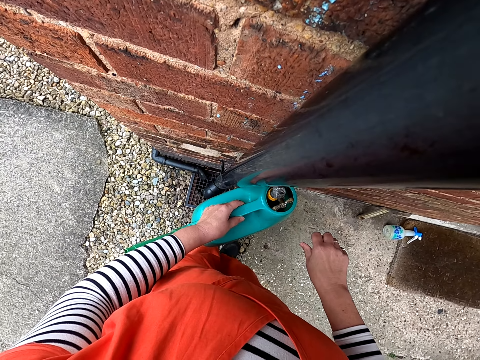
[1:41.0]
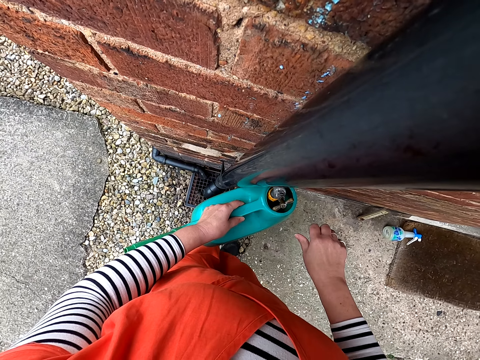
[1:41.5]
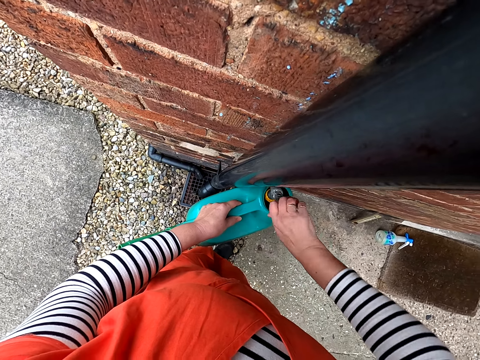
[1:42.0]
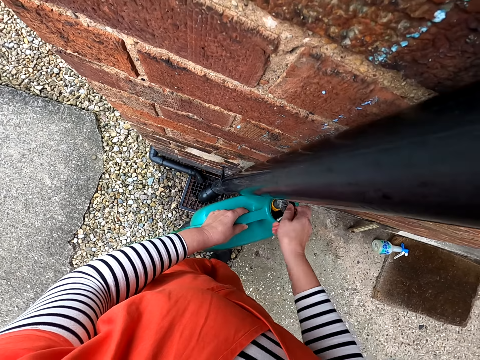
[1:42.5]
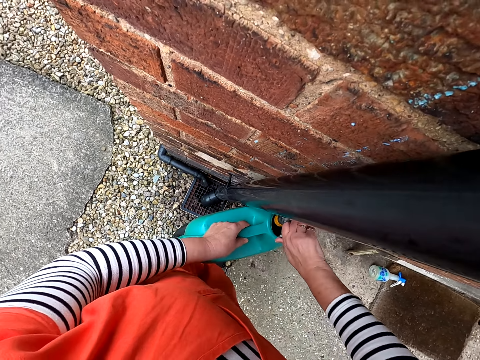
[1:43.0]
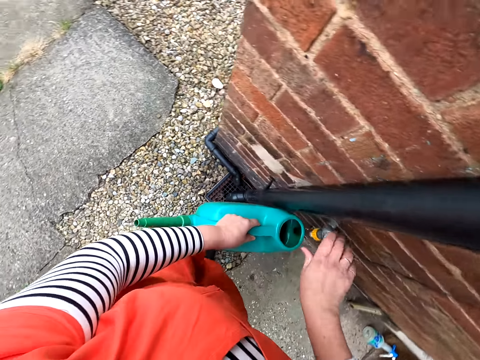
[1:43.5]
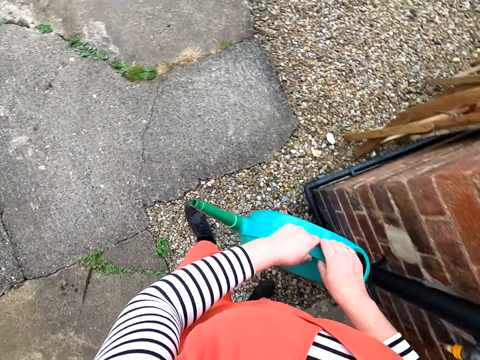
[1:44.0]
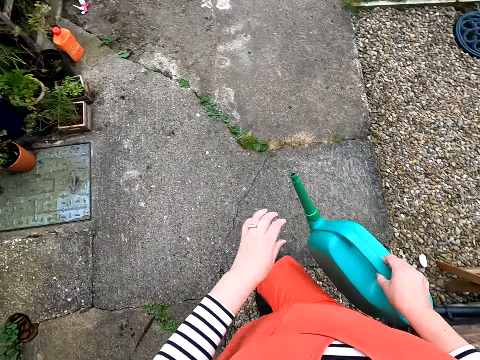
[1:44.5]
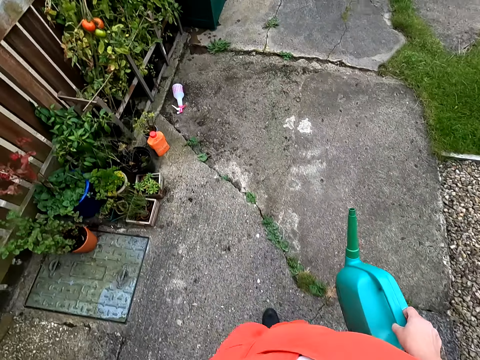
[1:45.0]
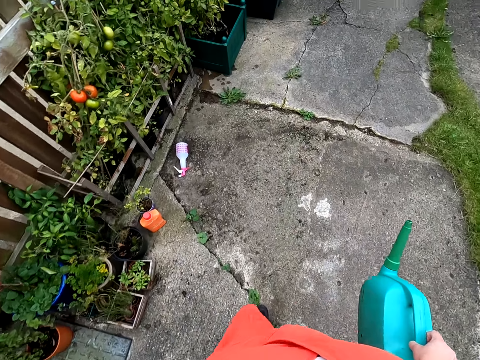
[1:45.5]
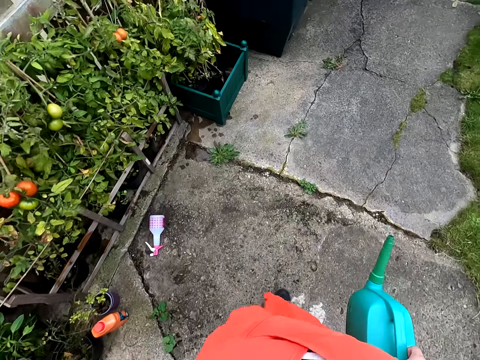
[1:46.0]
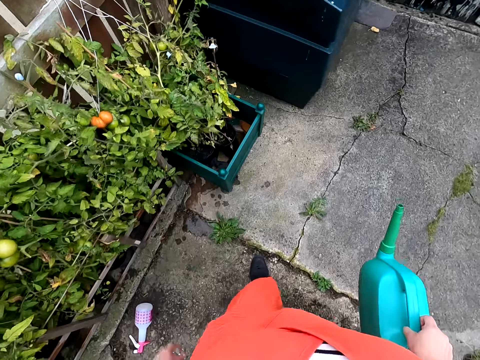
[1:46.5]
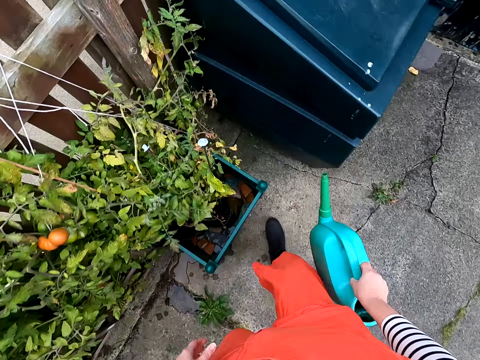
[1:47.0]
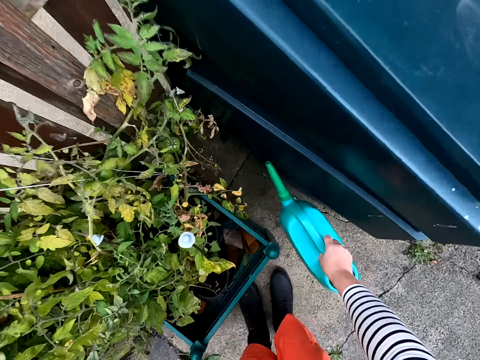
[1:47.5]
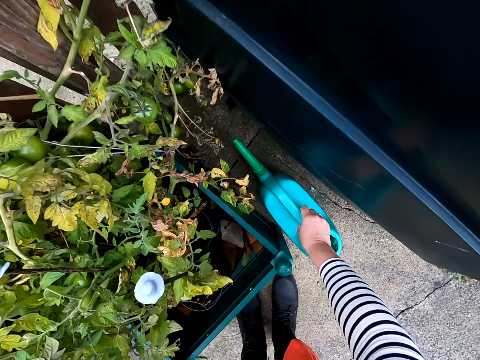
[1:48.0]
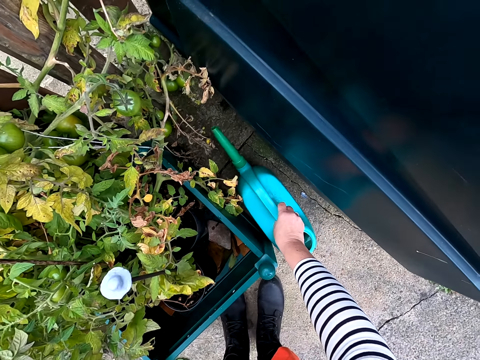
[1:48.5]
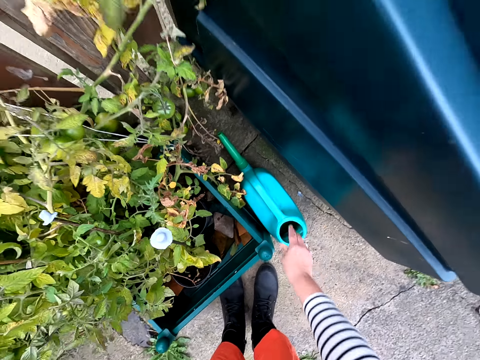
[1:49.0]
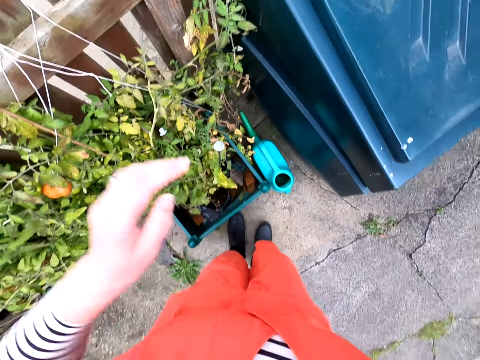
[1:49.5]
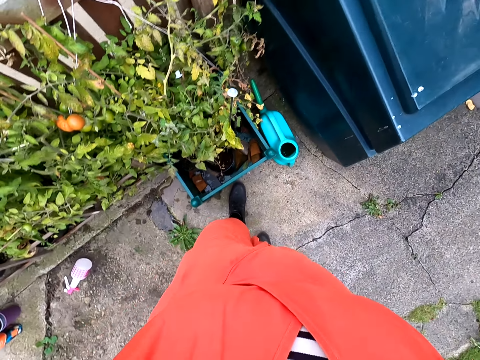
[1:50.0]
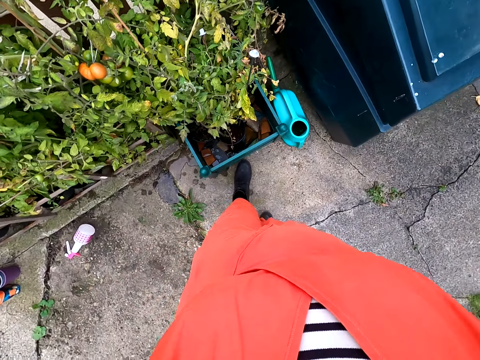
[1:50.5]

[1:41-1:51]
The camera wearer closes the tap. They close the jerrycan. They walk around the compound. They put down the jerrycan. They adjust the camera.
